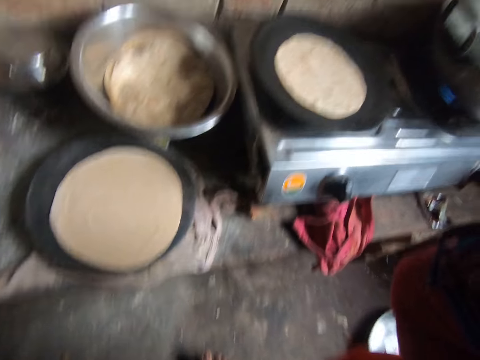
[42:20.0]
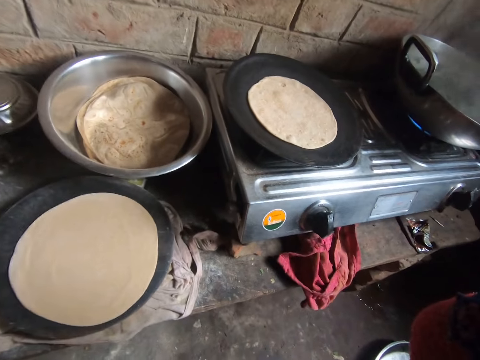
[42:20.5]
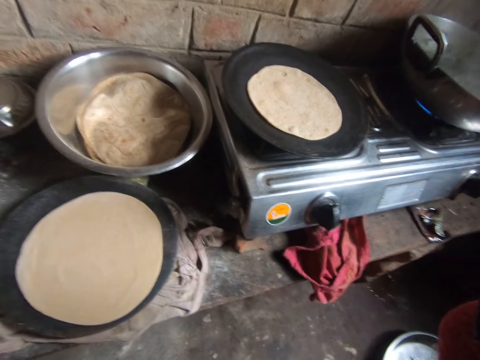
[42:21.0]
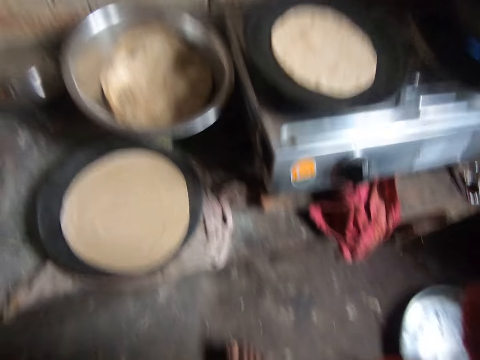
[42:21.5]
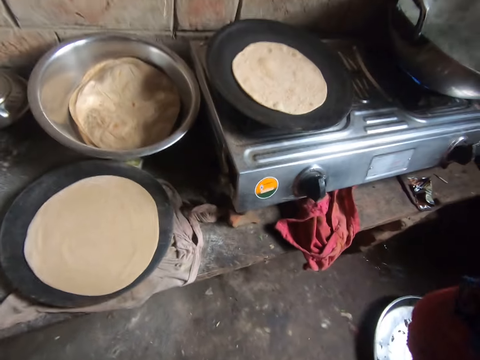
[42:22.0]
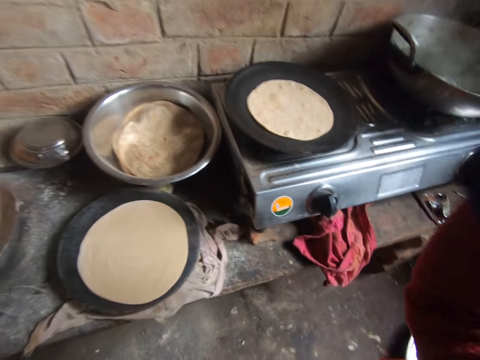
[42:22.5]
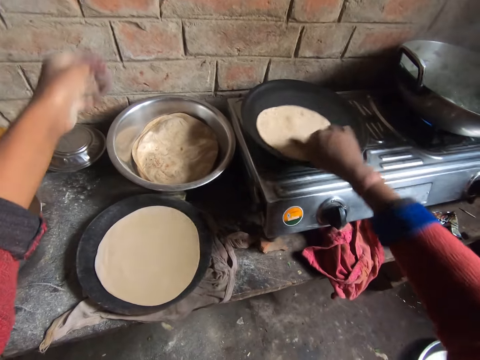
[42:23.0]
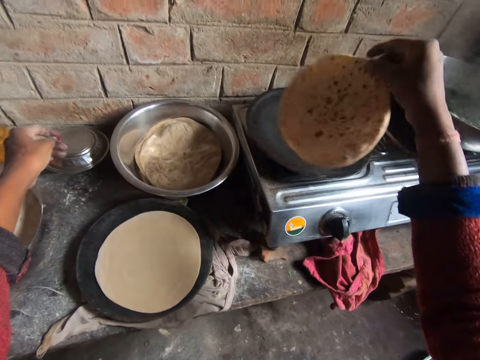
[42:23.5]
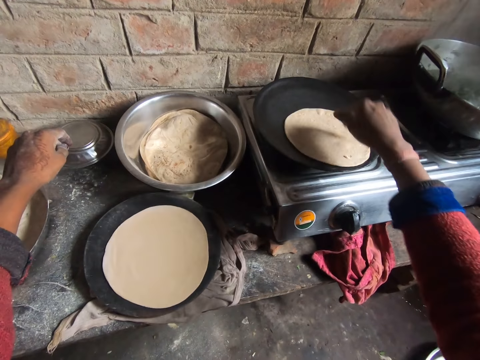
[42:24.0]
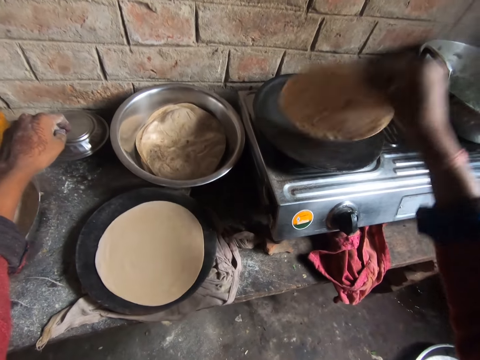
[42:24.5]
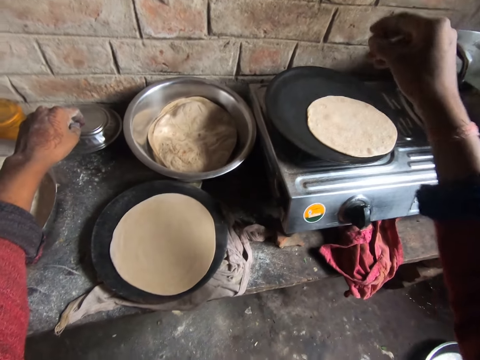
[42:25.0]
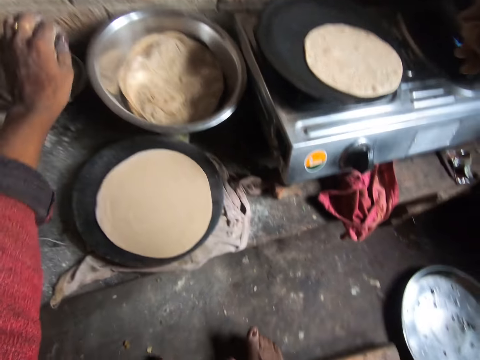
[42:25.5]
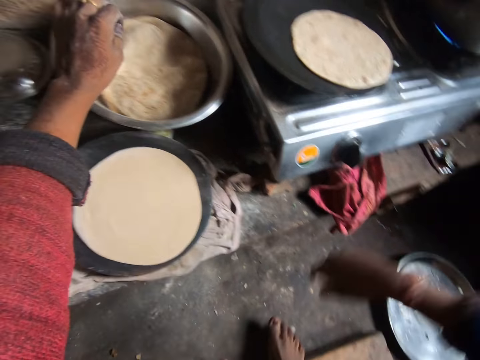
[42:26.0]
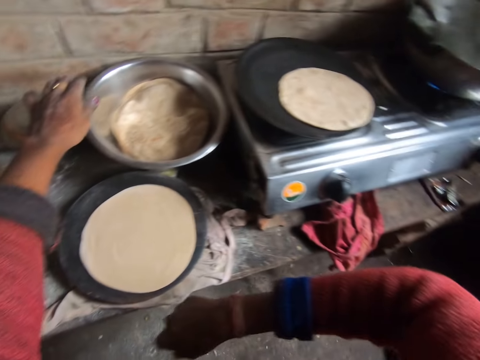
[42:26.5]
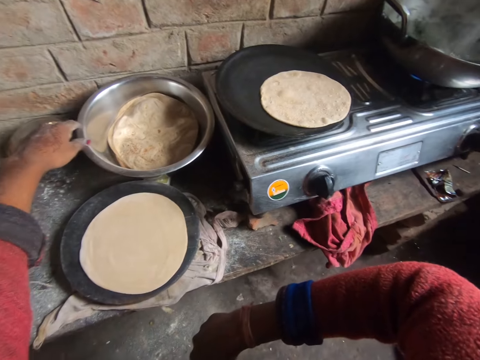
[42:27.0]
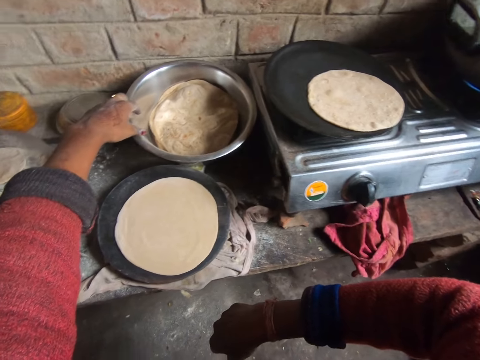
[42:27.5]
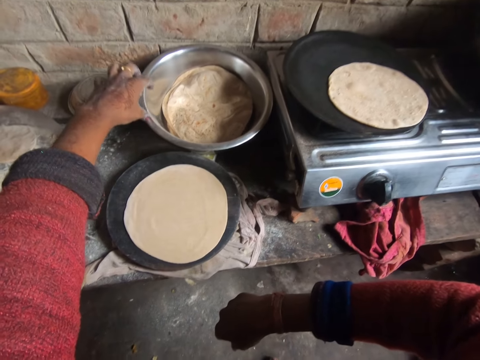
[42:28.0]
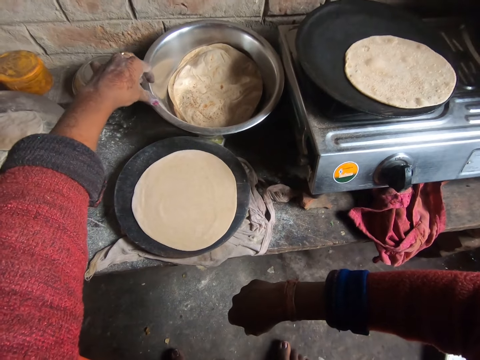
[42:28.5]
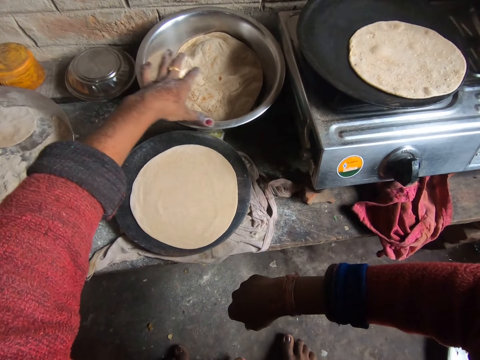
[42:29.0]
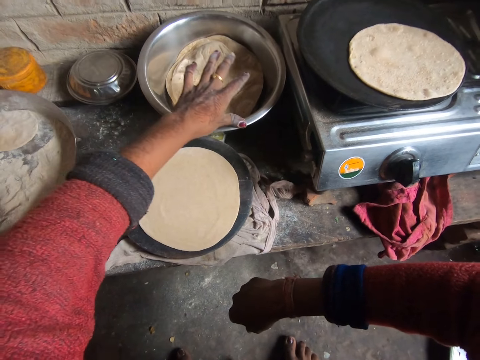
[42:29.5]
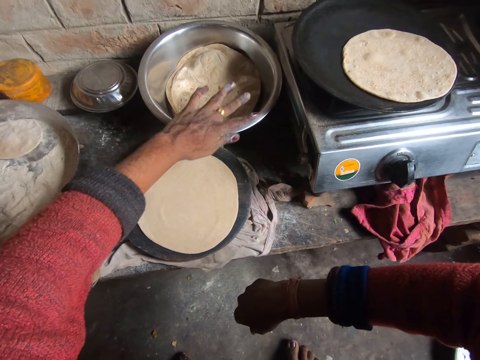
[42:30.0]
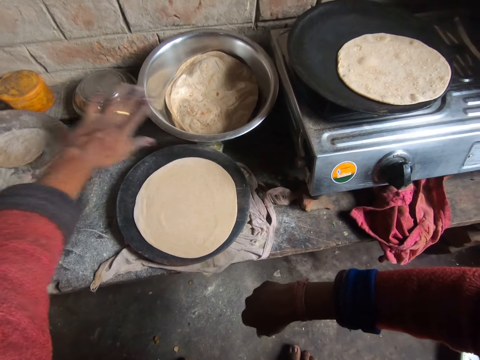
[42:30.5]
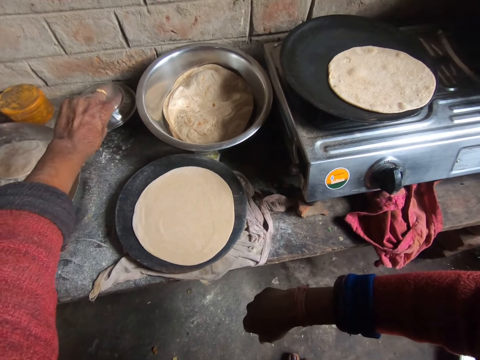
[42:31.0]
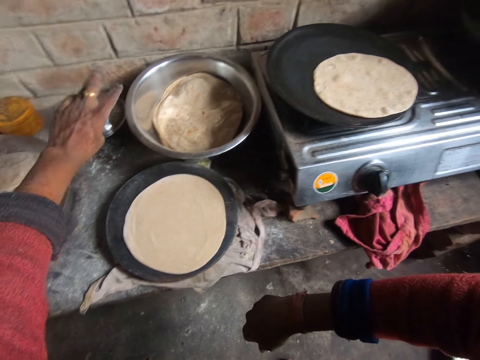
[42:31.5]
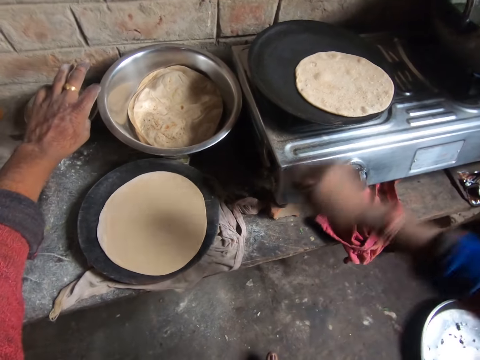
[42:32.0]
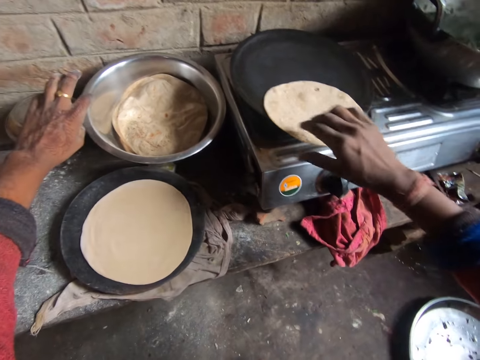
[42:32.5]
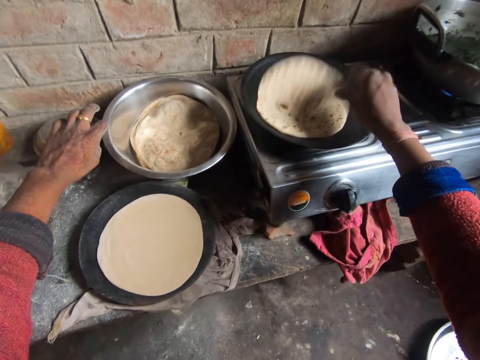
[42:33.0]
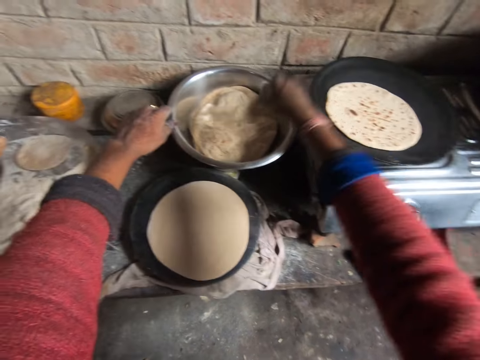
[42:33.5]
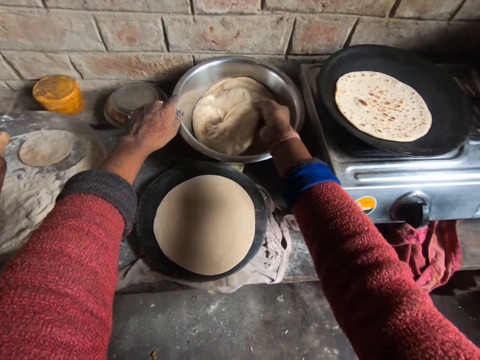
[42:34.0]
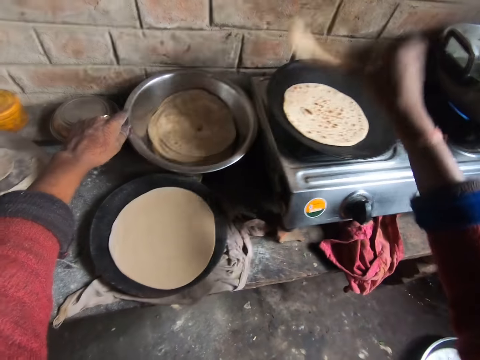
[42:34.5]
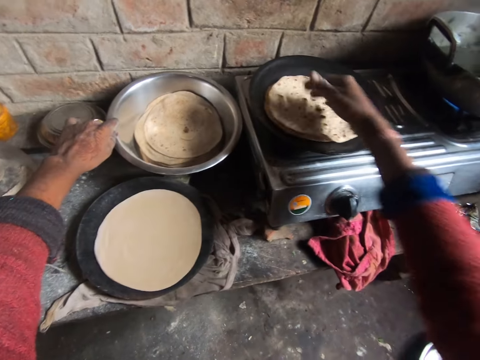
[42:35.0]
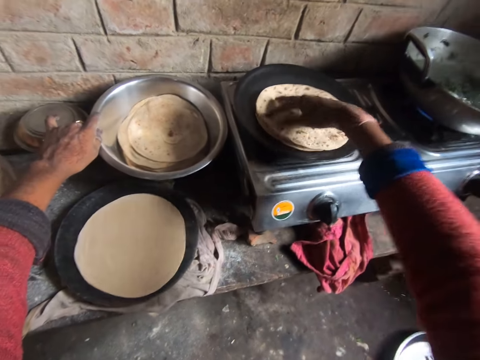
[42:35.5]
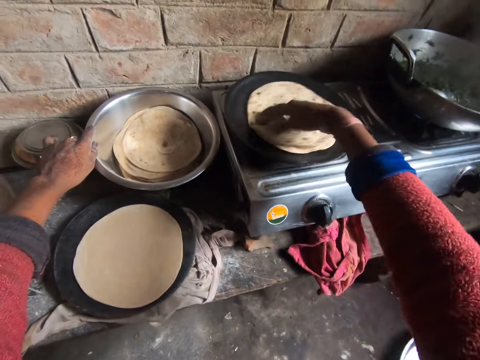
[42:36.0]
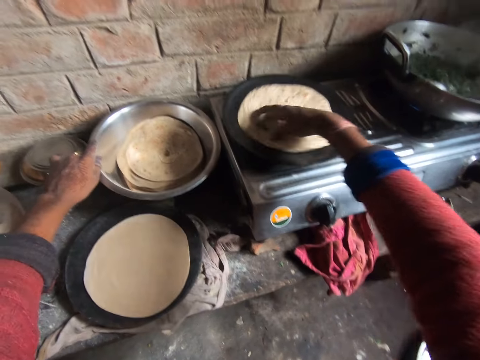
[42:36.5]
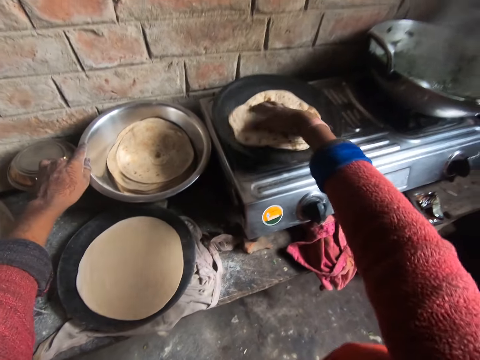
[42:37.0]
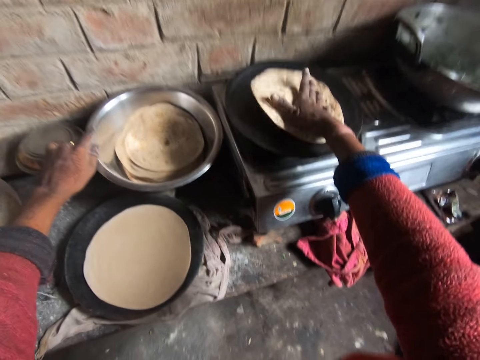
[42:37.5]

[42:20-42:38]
The camera wearer turns the pancake on the frying pan. They stand on the floor. They turn the pancake on the frying pan. They pick up the pancake from the bowl and drop the pancake on the frying pan. They turn the pancakes on the frying pan. They roll the flatbread on the flat pan.

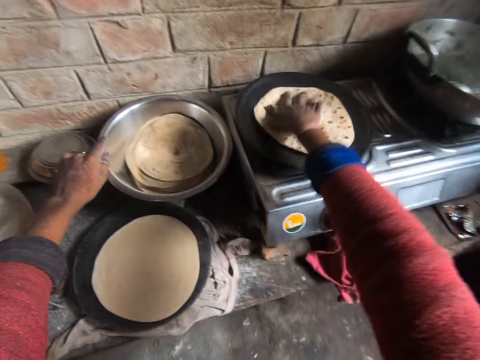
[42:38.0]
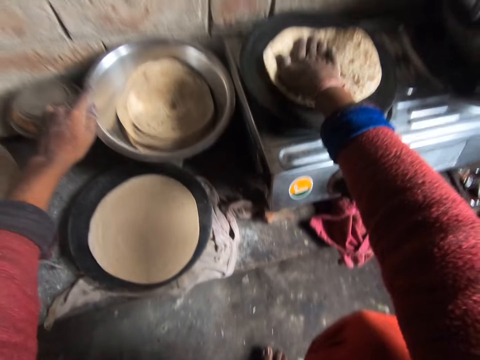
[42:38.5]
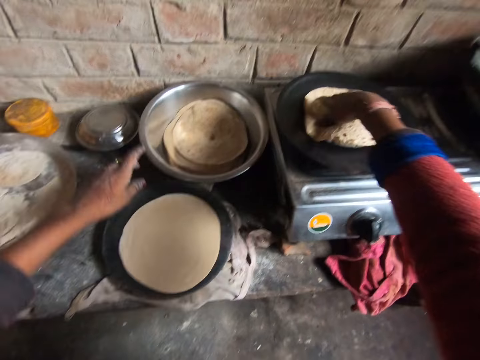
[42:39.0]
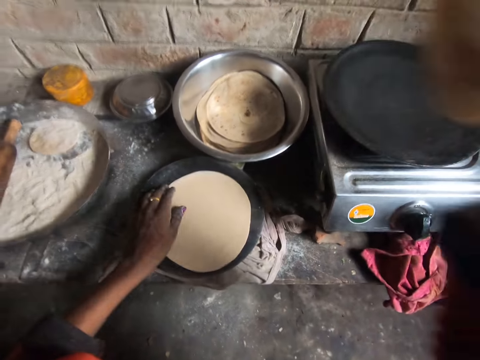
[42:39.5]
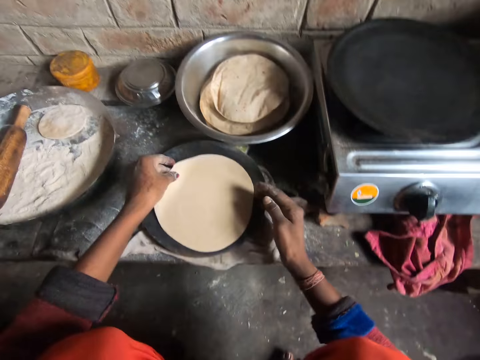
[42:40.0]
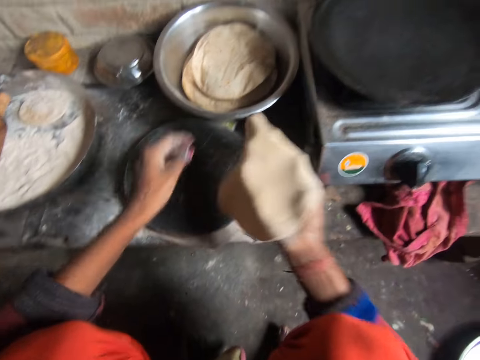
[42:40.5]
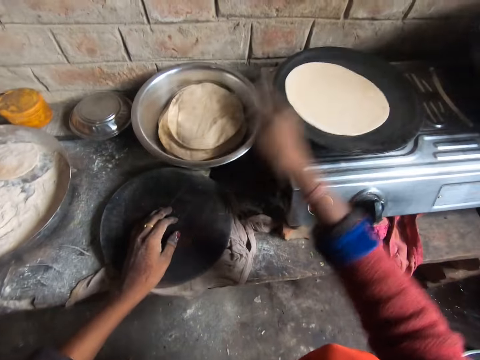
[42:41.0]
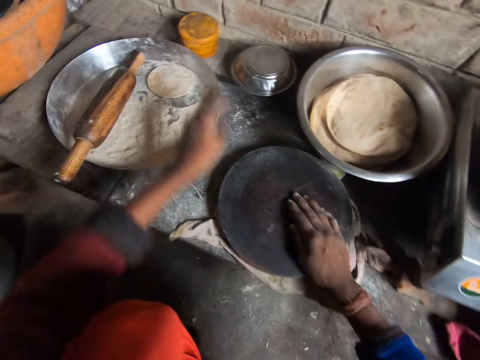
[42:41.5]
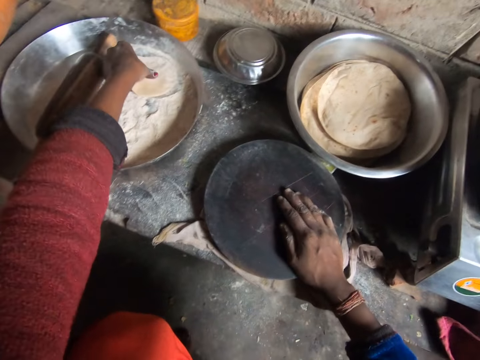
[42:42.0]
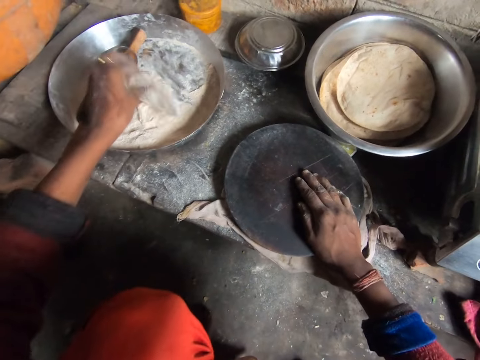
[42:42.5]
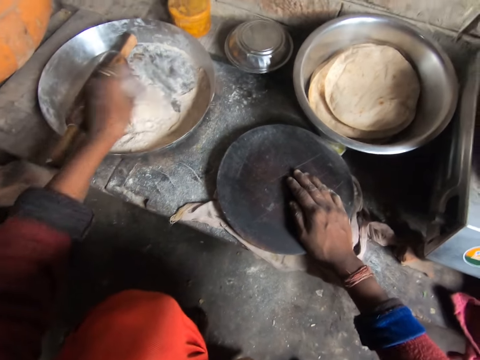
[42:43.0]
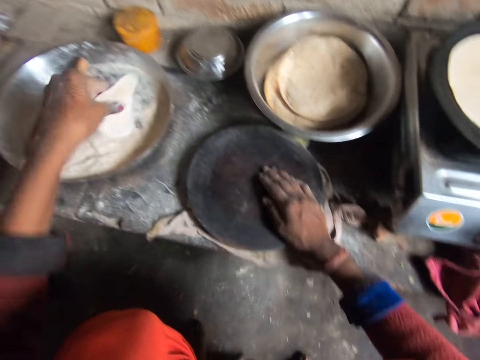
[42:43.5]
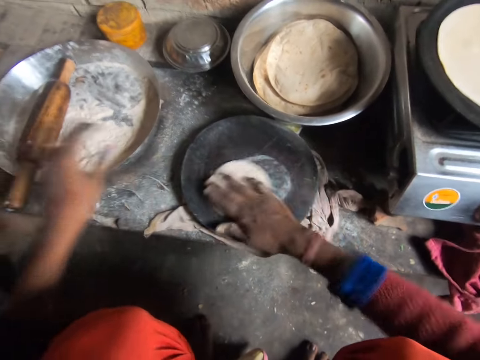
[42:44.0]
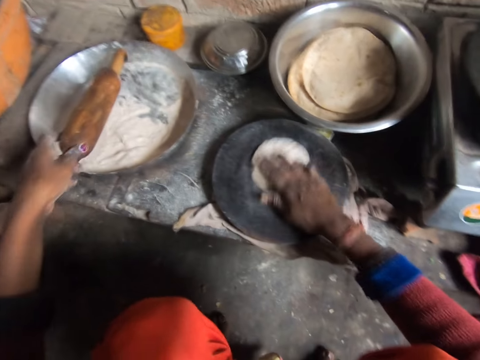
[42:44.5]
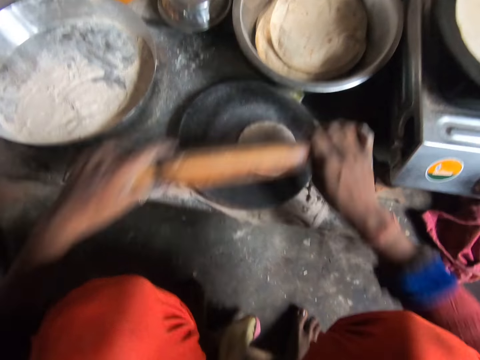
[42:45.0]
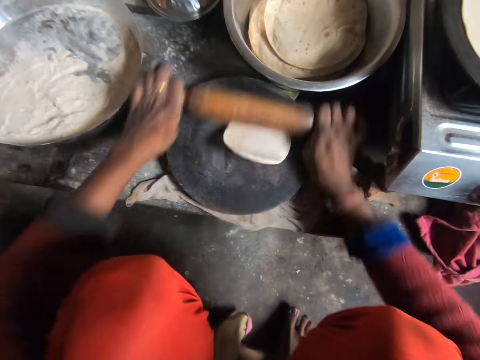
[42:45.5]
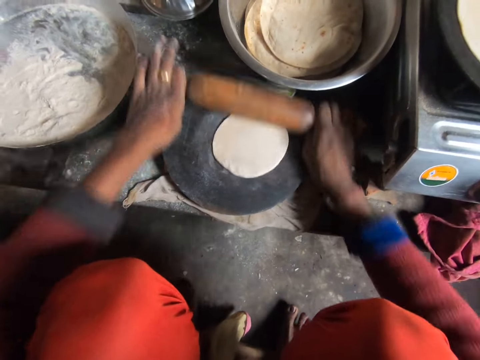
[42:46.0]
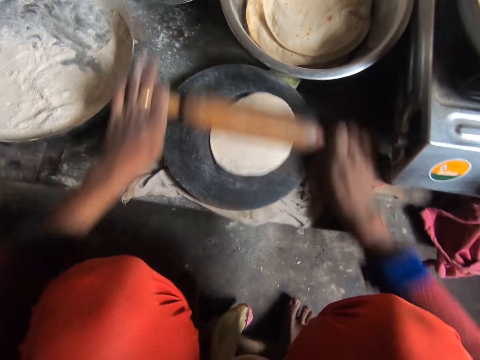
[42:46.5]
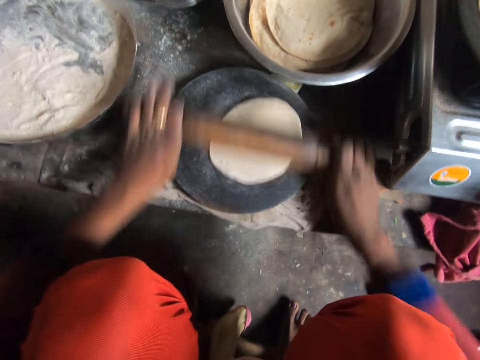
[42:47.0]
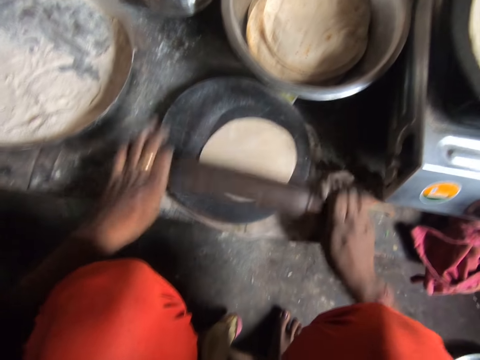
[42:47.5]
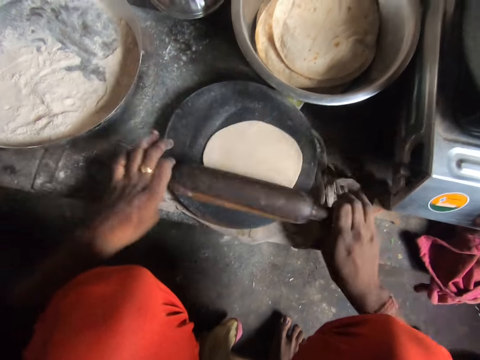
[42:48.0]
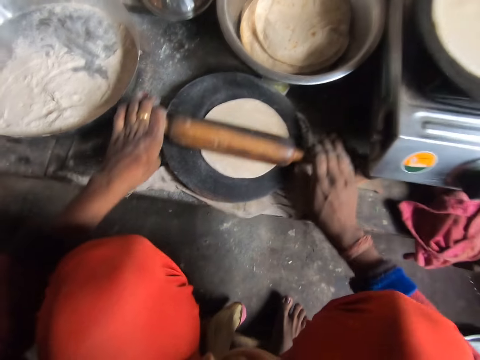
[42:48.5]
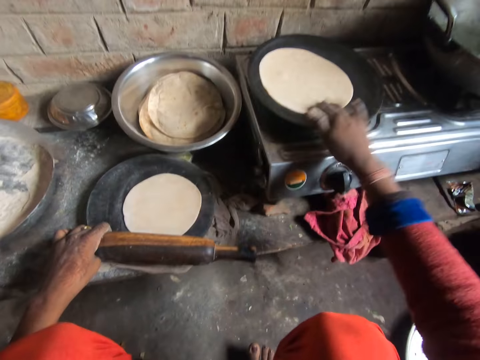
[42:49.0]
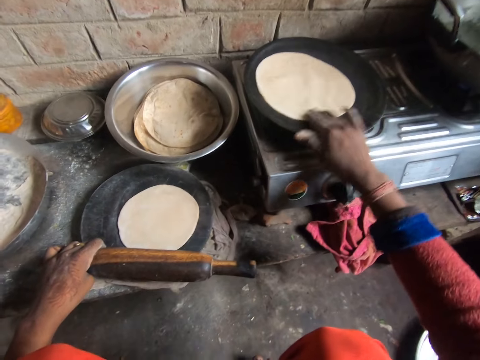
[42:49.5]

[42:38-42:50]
The camera wearer picks up the pancakes from the frying pan. She drops the pancakes in the bowl. She picks up the pancake crust from the wooden board. She drops the pancake crust on the frying pan. She picks up the pancake crust from the bowl. She adds flour to the pancake crust in her hand. She drops the pancake crust on the wooden board. She turns the pancake crust on the wooden board. She picks up the rolling pin from the bowl. She rolls out the pancake crust on the wooden board with the rolling pin. She turns the pancake on the frying pan.
